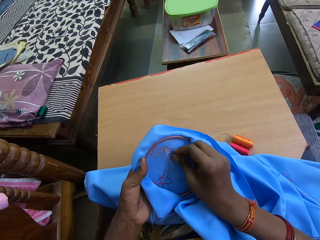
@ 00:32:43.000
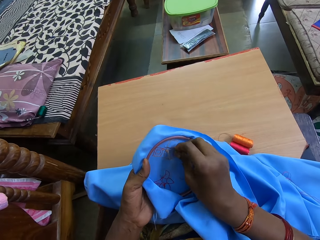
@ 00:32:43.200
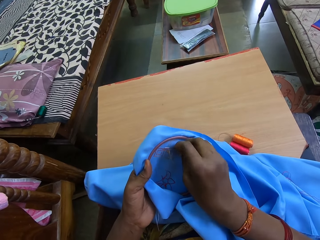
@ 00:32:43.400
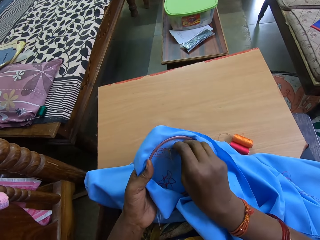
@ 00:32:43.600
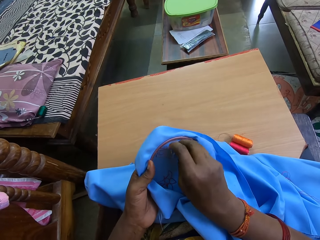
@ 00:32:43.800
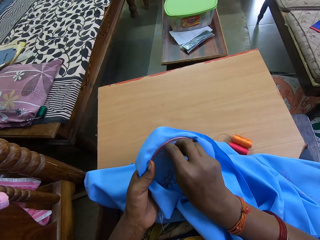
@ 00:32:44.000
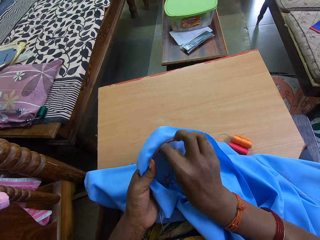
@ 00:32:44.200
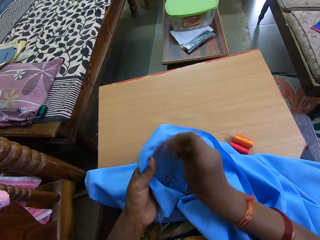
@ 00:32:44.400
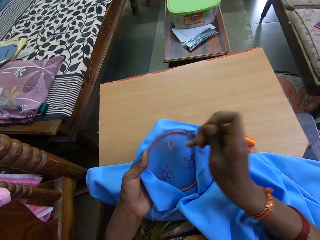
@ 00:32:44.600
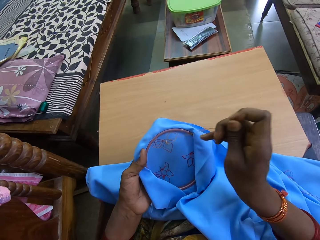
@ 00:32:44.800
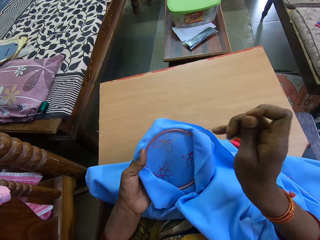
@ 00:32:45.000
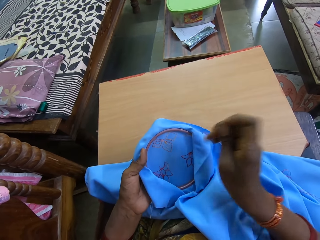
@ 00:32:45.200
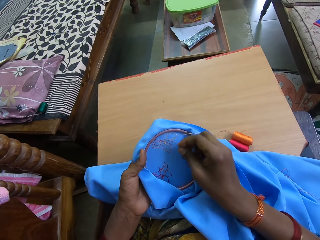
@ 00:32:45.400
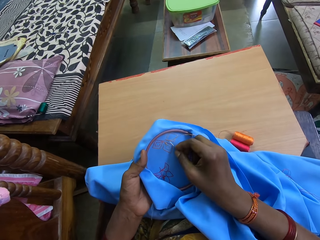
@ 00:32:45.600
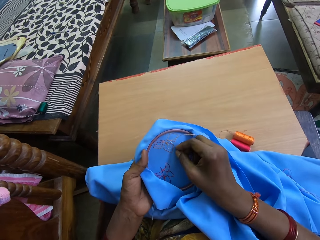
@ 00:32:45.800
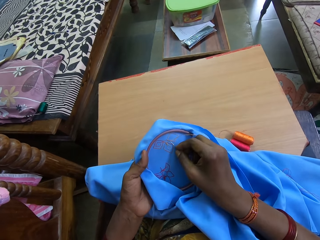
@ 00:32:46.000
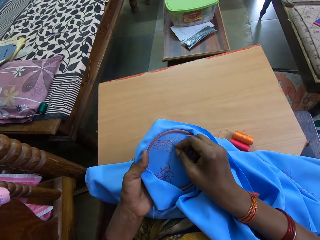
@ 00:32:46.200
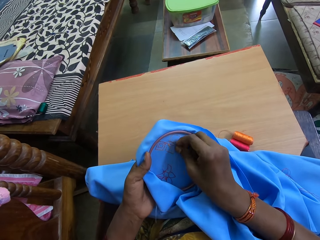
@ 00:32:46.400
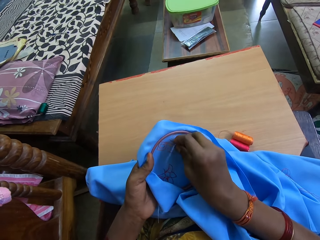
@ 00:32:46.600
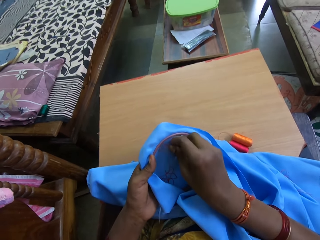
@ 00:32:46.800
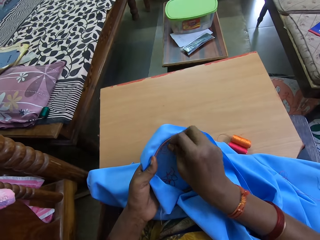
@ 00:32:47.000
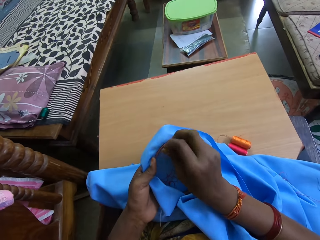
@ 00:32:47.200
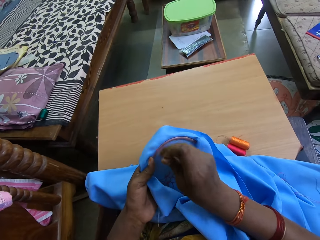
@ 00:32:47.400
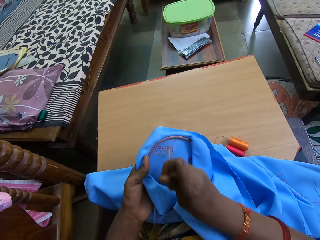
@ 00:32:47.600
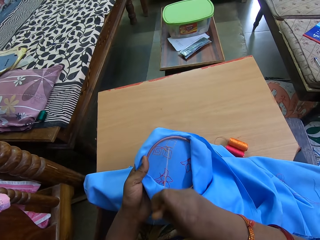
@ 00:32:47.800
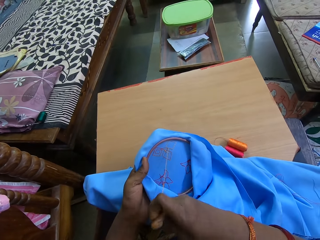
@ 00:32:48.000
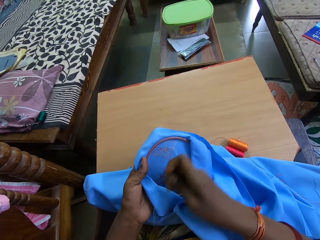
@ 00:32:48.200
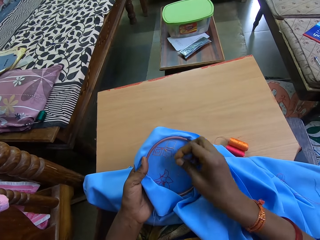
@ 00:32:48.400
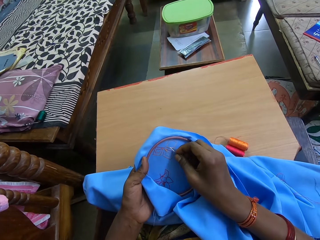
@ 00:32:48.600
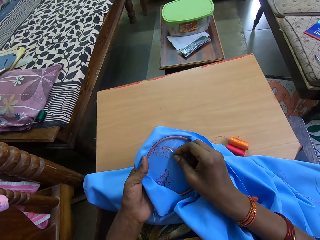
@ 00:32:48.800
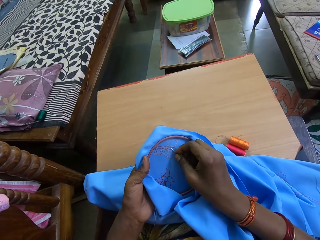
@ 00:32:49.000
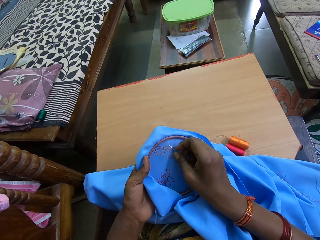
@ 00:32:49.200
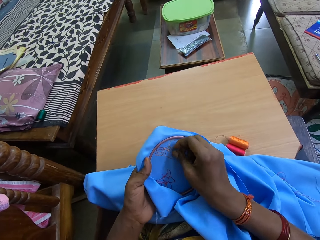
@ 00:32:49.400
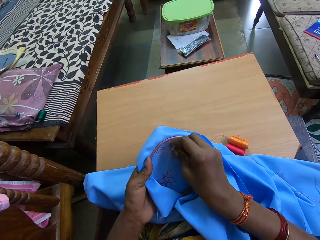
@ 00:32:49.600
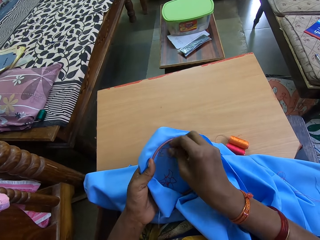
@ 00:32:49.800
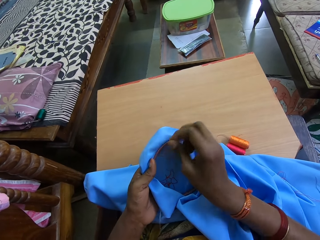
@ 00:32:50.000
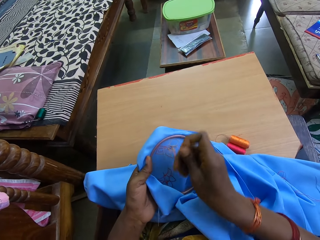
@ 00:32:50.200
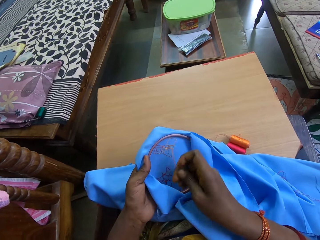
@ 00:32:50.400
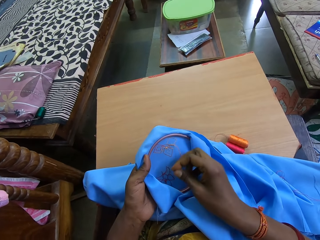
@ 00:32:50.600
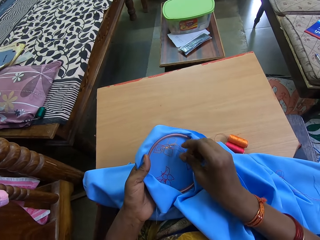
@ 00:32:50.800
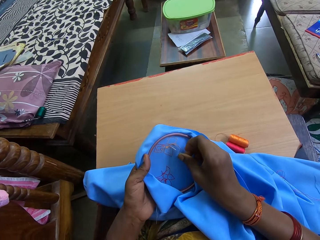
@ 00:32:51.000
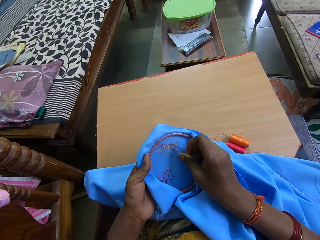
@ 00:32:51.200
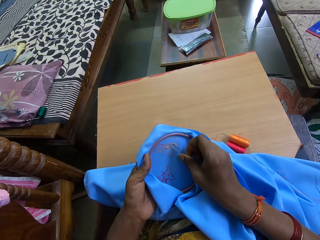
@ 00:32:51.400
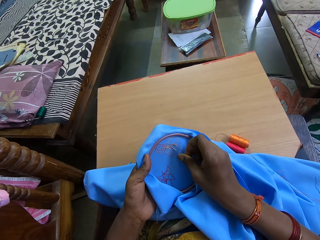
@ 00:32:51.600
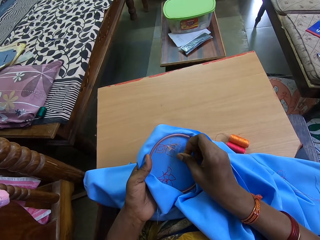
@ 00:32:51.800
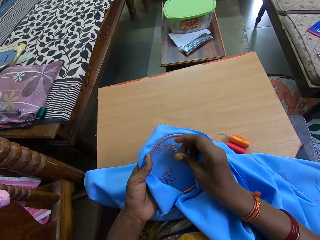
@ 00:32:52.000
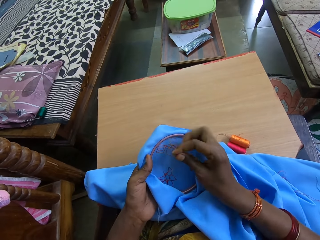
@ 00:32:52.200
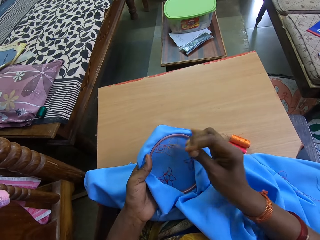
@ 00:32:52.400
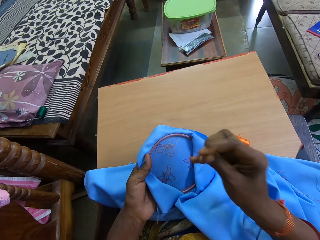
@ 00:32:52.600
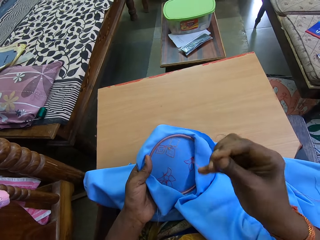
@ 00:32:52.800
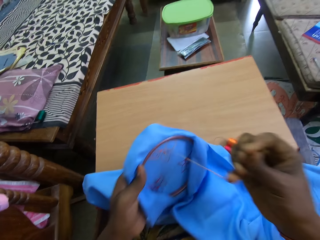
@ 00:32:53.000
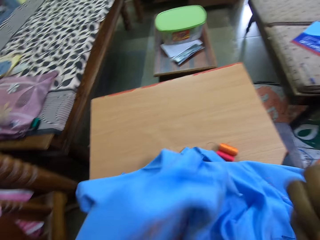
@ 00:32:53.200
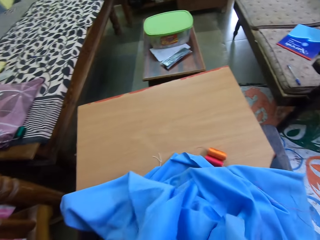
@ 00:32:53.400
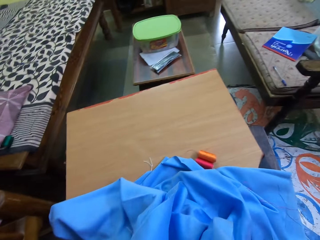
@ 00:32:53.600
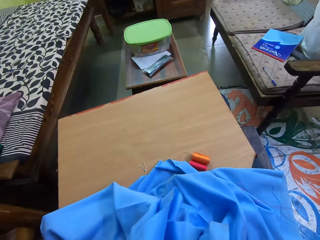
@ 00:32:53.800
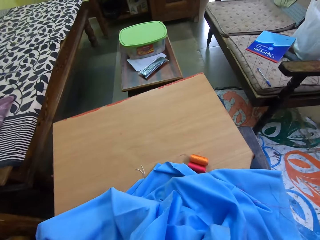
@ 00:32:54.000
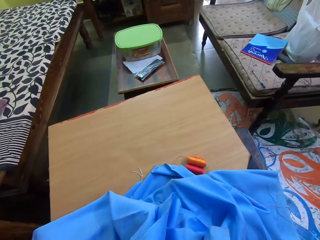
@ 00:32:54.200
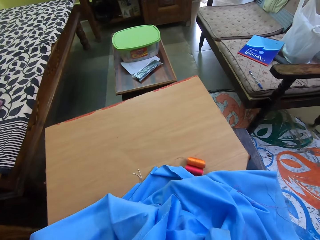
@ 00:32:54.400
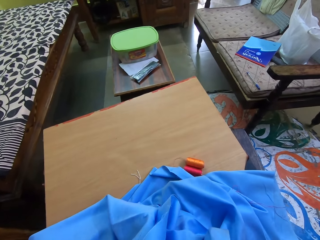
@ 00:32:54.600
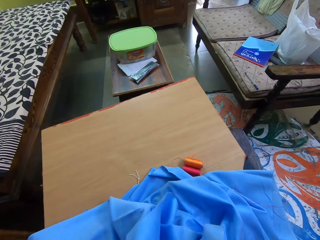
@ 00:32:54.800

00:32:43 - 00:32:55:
The camera wearer inserts the needle in her right hand into the fabric in her left hand. She draws out the needle from the fabric in her left hand with her right hand. She inserts the needle in her right hand into the fabric in her left hand. She draws out the needle from the fabric in her left hand with her right hand. She inserts the needle in her right hand into the fabric in her left hand. She draws out the needle from the fabric in her left hand with her right hand. She inserts the needle in her right hand into the fabric in her left hand. She draws out the needle from the fabric in her left hand with her right hand. She cuts the needle or knitting thread with her teeth.

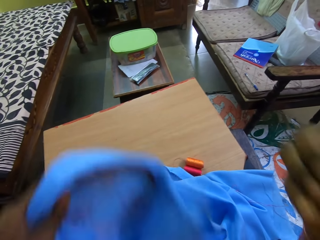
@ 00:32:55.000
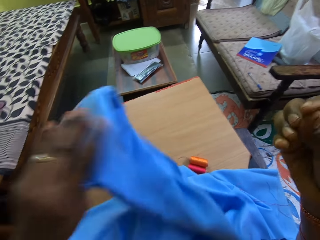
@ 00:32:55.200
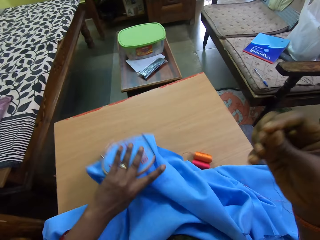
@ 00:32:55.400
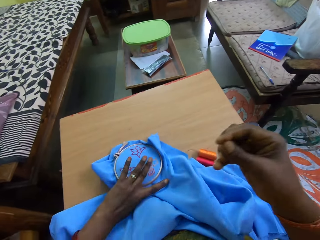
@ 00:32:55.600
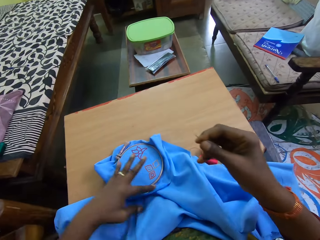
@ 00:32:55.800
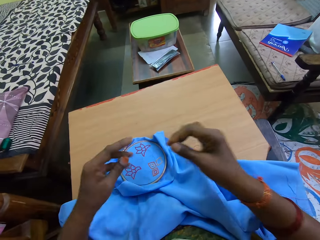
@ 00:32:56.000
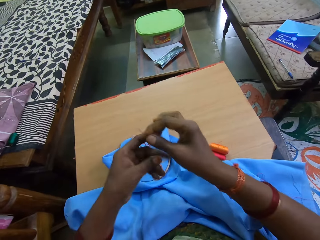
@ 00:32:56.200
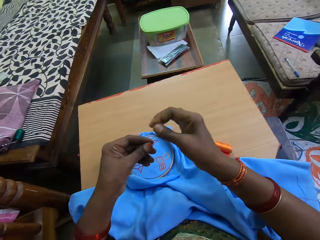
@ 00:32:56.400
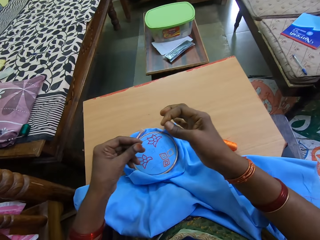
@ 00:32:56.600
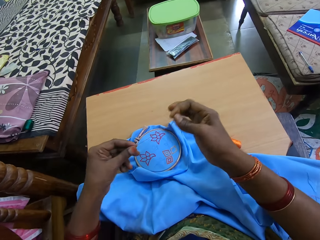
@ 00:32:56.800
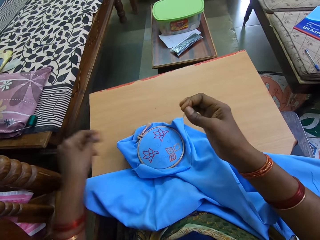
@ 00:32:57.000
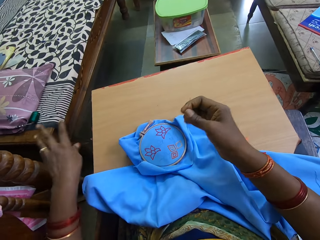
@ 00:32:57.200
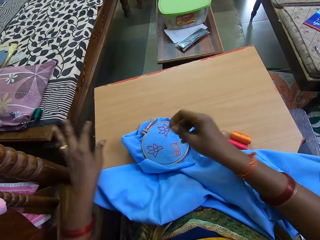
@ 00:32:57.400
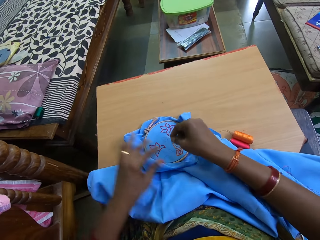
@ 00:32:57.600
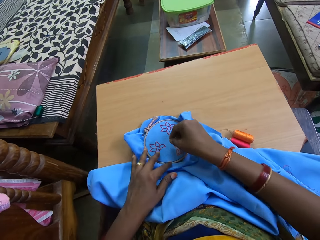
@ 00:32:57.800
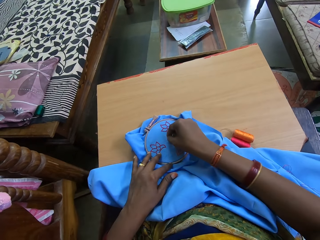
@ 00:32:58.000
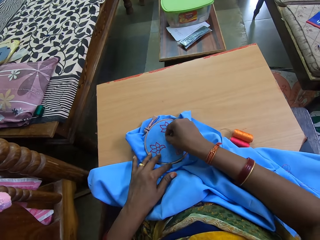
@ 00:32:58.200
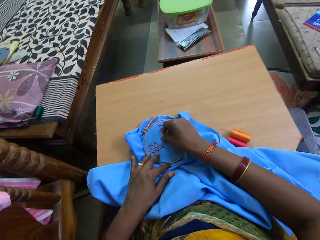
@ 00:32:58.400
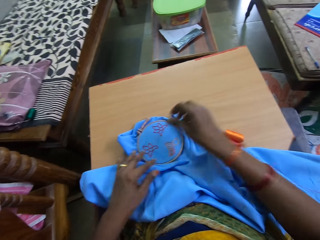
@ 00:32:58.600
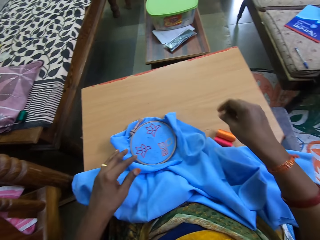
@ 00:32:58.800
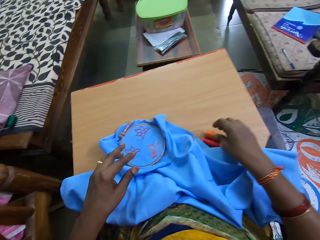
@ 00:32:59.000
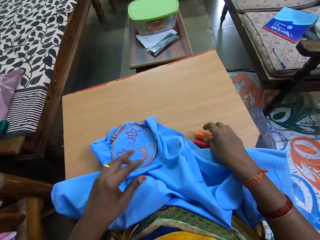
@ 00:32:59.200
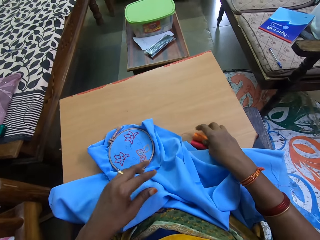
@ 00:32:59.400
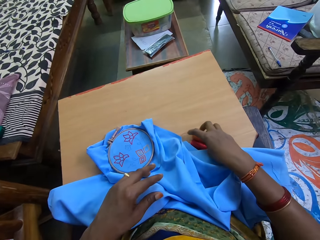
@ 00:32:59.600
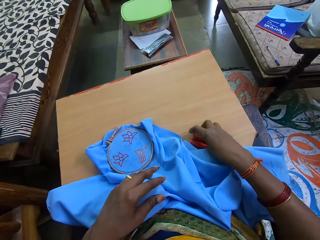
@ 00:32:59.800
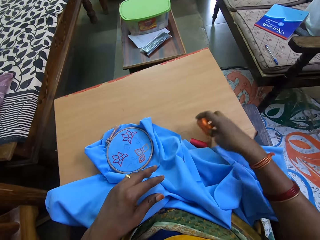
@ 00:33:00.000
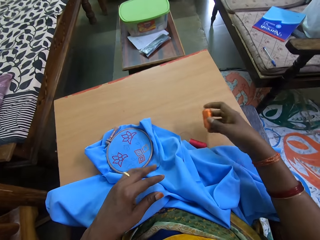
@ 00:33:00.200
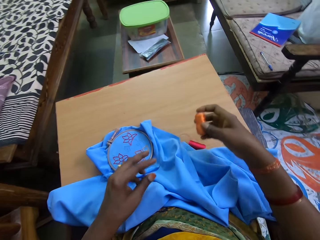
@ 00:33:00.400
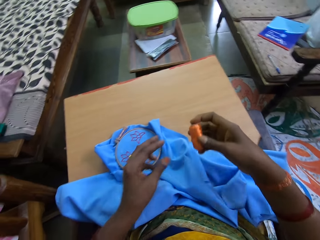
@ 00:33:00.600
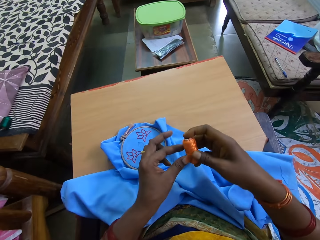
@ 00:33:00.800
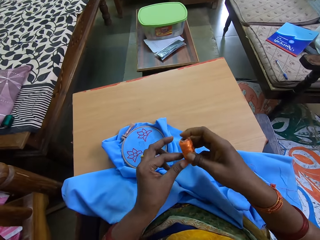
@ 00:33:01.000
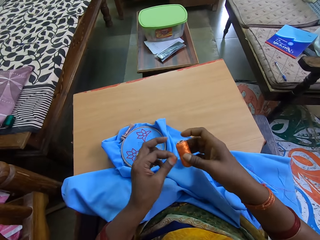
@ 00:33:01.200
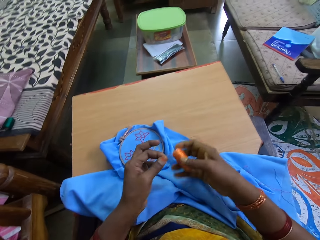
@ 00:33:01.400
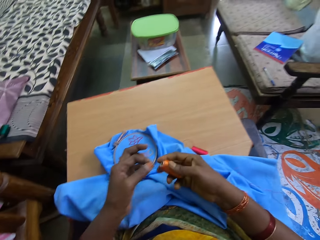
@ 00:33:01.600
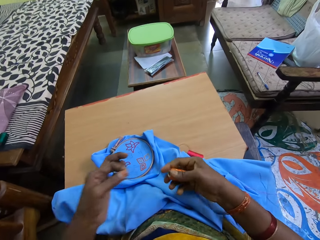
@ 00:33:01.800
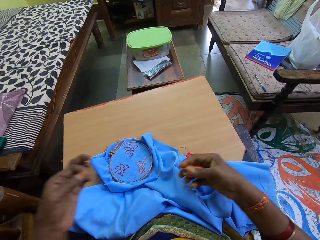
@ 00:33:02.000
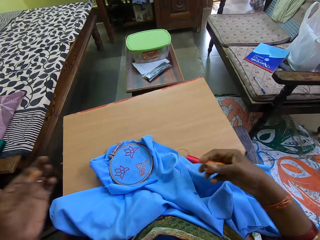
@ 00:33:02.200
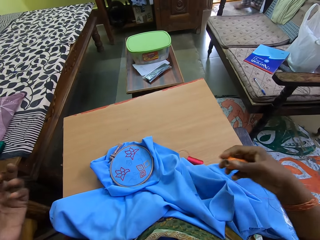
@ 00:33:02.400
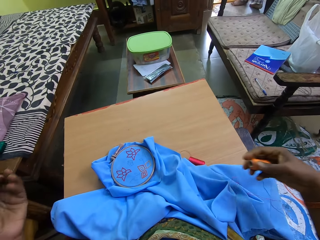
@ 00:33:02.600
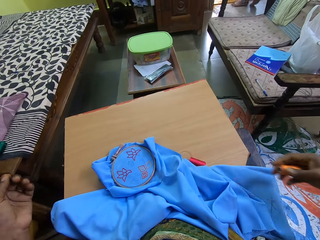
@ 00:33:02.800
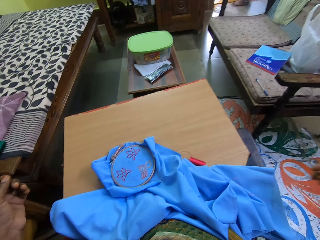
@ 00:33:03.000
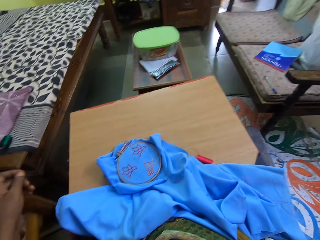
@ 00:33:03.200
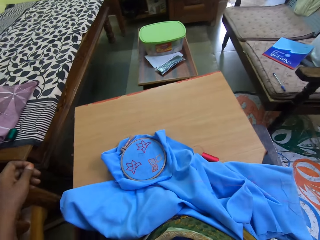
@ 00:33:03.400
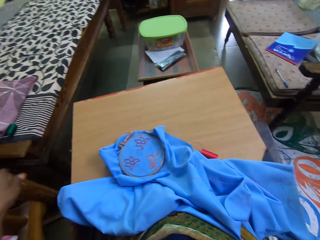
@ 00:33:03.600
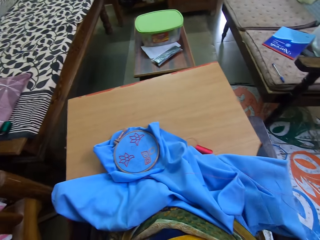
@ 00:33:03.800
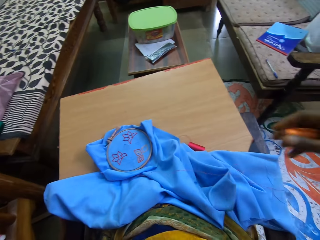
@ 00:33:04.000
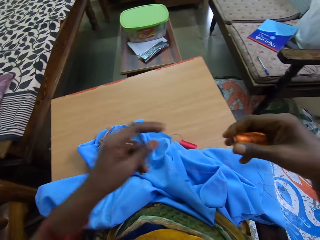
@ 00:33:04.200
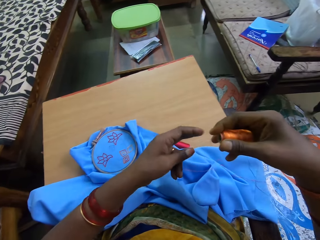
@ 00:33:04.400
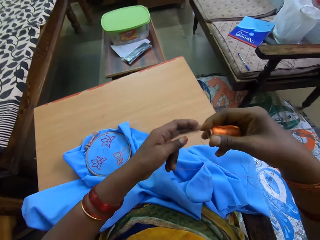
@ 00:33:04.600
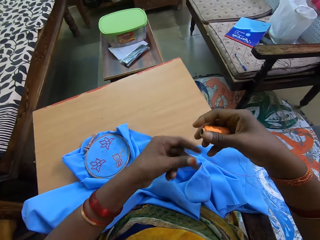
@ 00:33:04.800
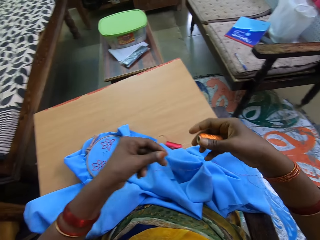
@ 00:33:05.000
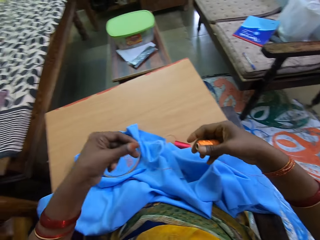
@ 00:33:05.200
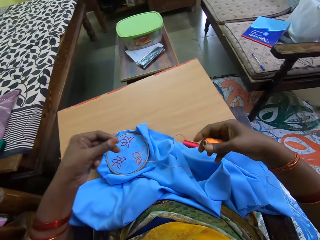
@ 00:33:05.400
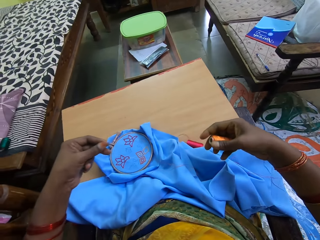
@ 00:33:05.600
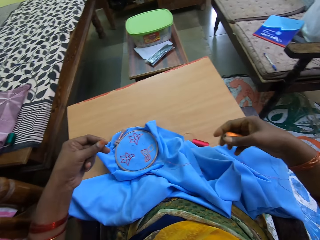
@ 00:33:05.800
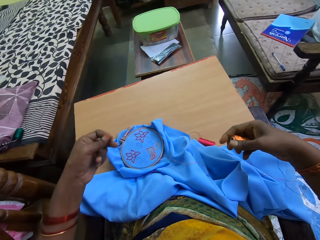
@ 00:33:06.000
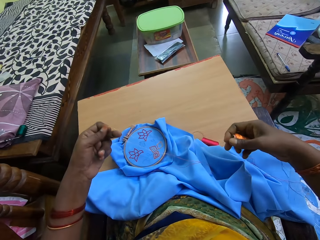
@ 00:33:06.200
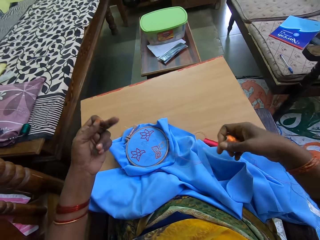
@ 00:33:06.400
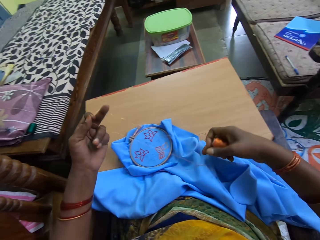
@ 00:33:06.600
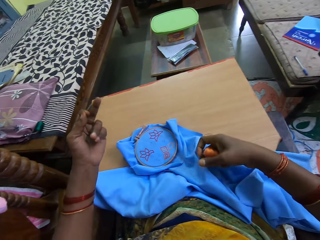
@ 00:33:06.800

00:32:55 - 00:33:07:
The camera wearer drops the fabric on a wooden plank with her left hand. She passes a sewing thread from her right hand to her left hand. She holds the thread. She drops the sewing thread in her left hand on the floor. She drops the knitting needle in her right hand on the fabric. She picks up the sewing thread from the wooden plank with her right hand. She unrolls the knitting thread. She draws out the sewing thread in her right hand with her left hand.
